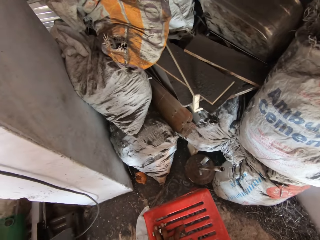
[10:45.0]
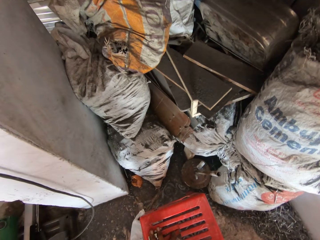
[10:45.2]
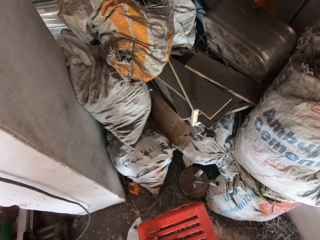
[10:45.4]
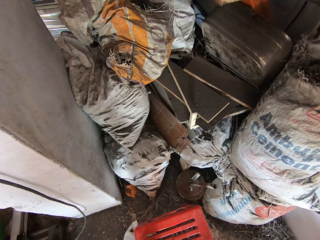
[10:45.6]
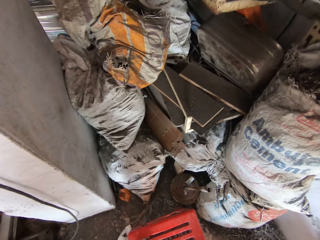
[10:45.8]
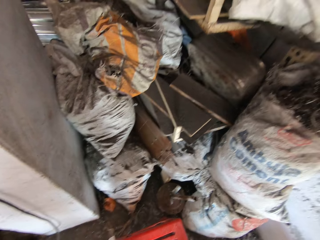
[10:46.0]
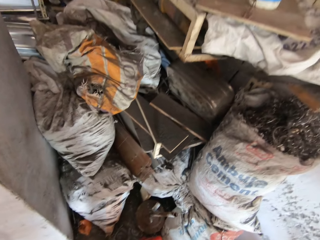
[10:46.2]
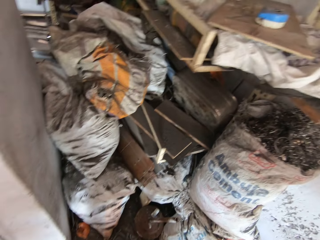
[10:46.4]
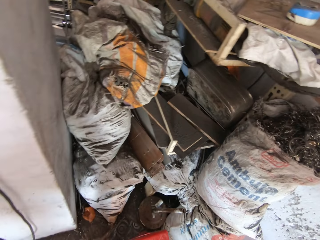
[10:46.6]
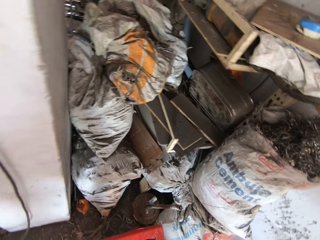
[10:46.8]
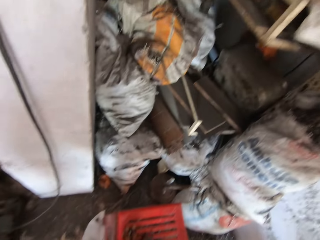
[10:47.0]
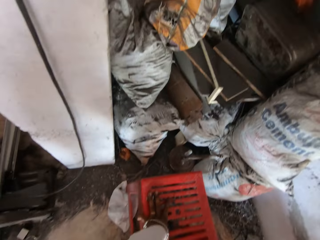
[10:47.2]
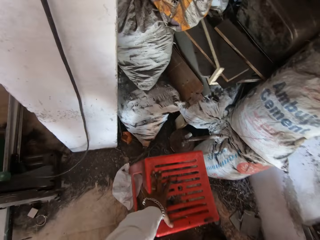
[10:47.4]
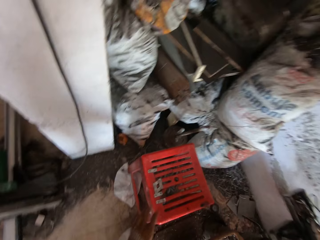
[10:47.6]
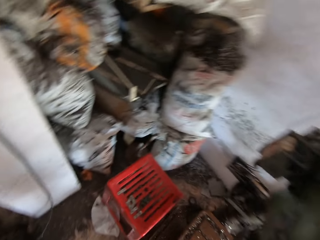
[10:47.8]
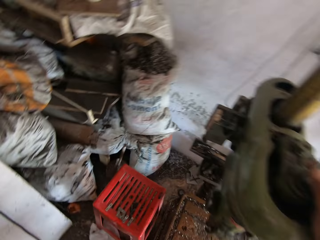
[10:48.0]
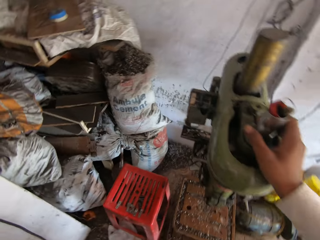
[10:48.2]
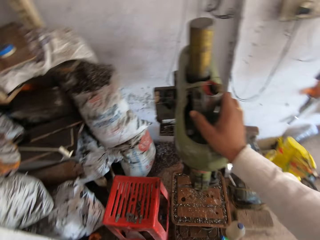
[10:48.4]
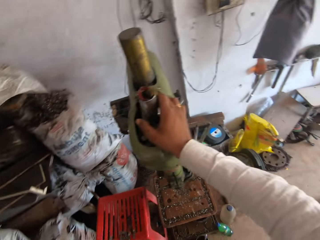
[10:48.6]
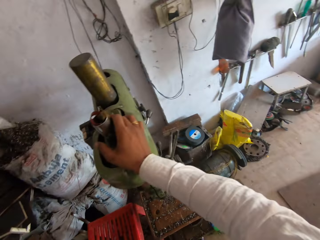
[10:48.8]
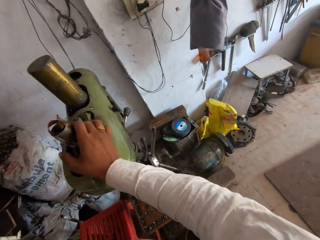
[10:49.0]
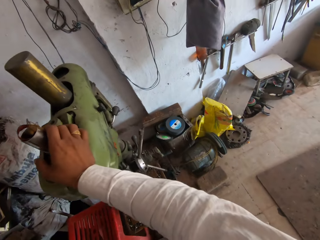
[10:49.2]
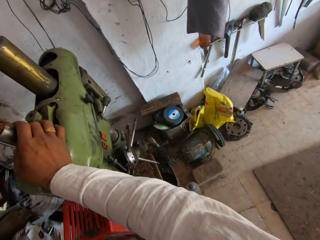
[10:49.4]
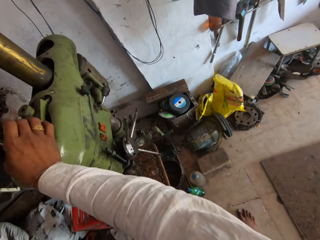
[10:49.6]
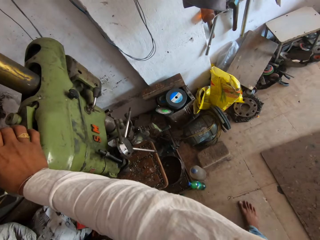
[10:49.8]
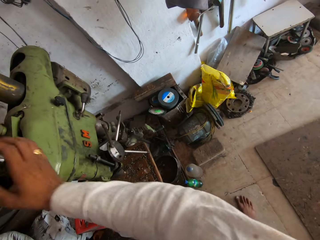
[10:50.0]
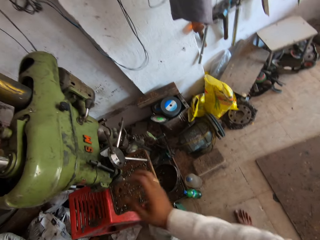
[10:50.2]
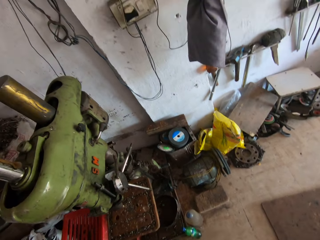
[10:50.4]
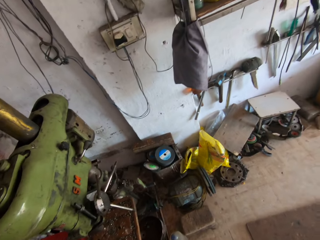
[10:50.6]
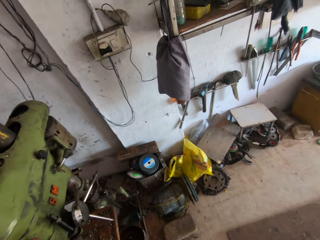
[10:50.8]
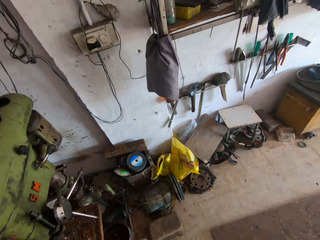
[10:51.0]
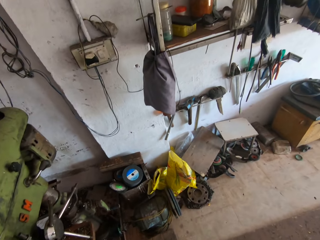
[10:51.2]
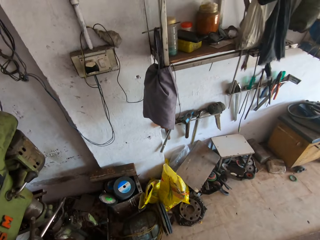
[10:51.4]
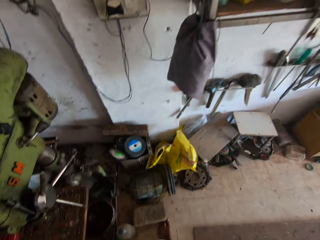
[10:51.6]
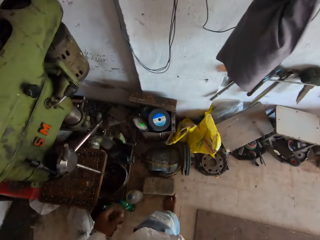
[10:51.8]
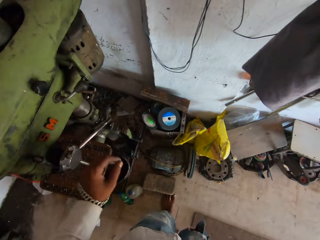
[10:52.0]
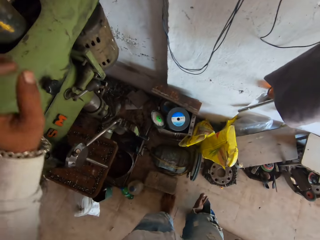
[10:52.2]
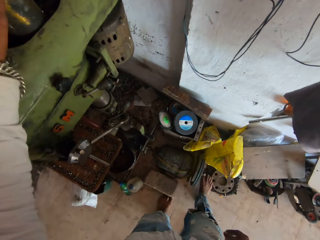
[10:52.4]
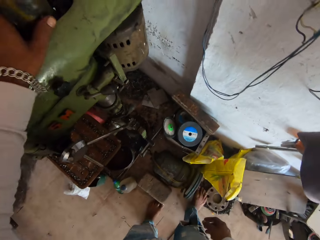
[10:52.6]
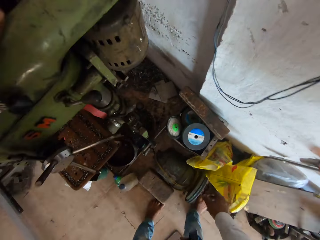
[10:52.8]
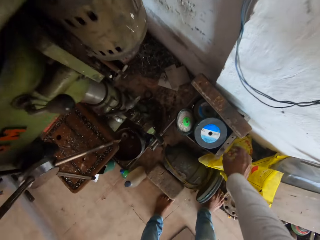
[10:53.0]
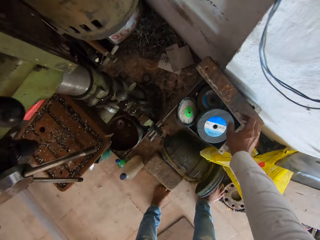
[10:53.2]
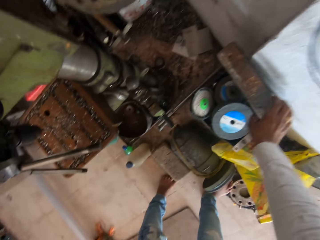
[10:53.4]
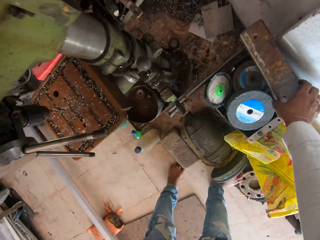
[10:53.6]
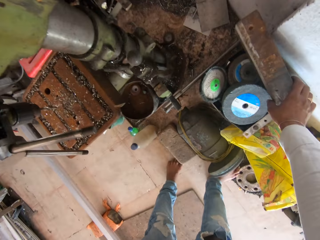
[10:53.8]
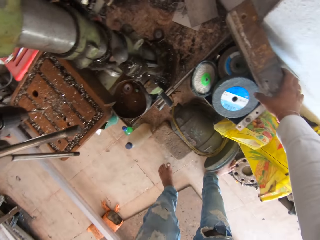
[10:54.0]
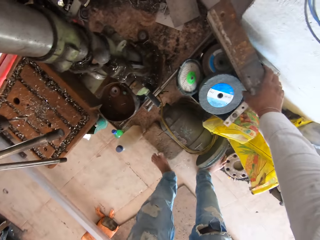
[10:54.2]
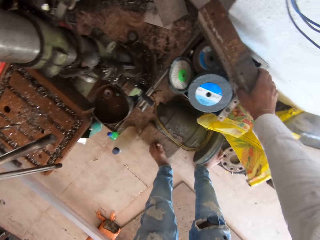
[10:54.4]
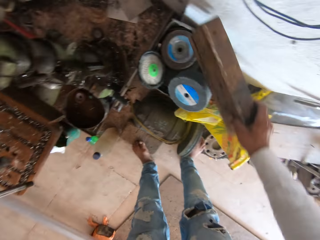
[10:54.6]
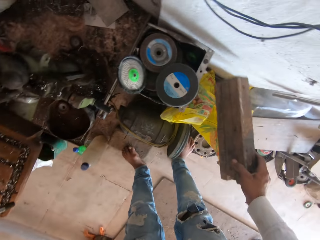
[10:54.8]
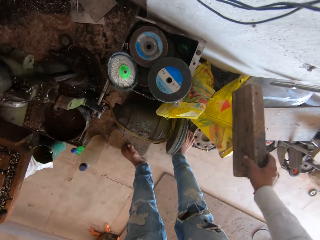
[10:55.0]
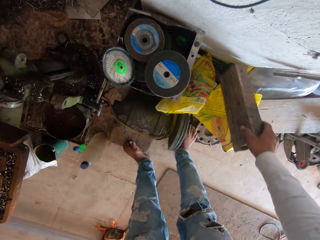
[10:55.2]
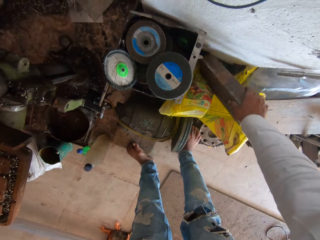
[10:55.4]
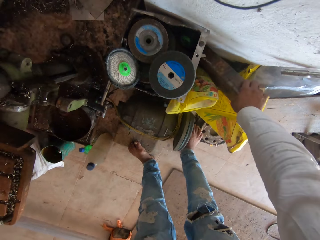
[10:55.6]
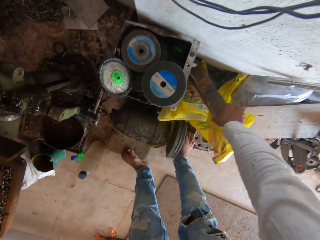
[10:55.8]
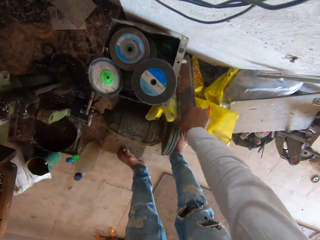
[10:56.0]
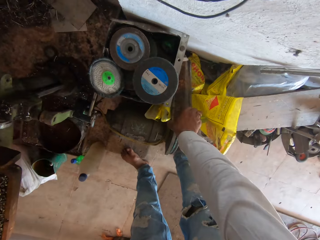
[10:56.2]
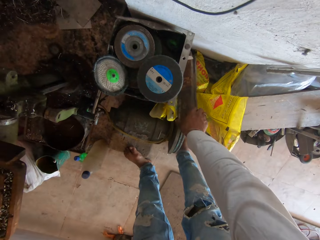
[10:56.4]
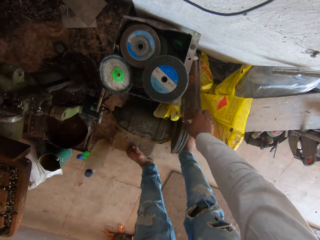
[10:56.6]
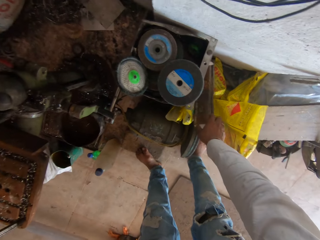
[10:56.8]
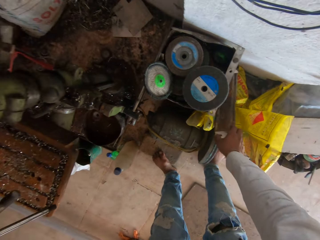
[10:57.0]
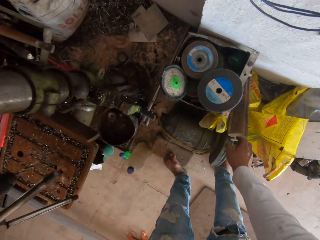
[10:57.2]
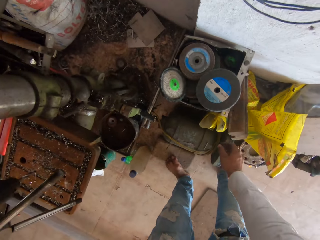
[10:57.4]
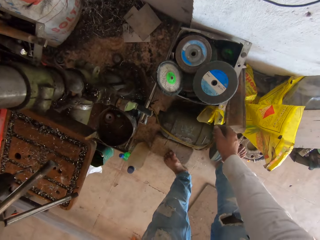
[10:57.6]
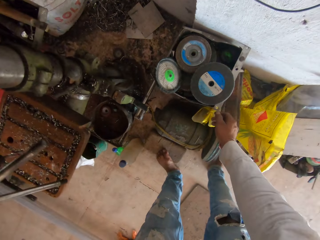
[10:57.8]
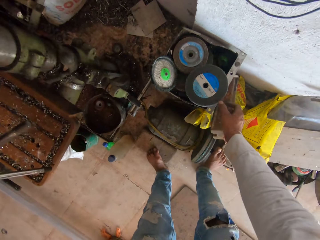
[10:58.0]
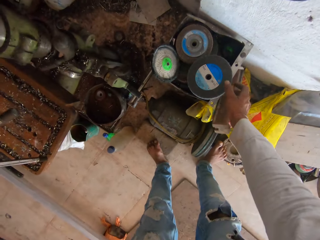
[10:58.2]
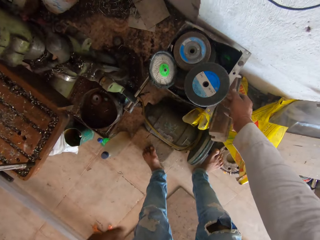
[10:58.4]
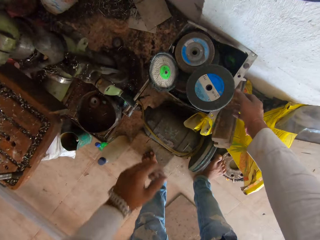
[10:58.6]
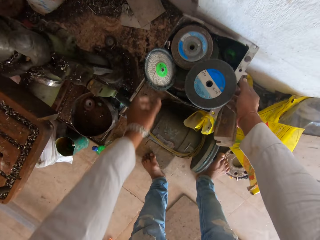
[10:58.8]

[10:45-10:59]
The camera wearer moves a log of wood on some tools with his right hand. He holds a machine. He lifts a metal. He puts the metal on the floor. He moves a bucket of tools on the floor with both hands.

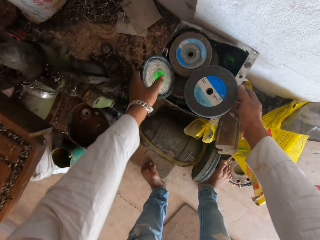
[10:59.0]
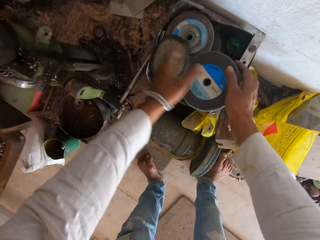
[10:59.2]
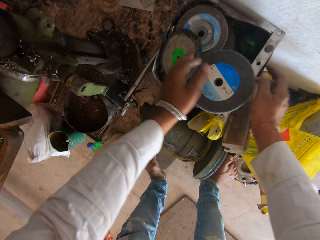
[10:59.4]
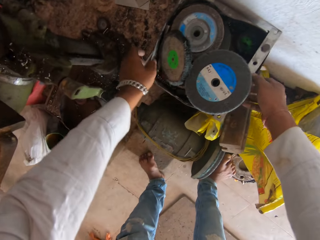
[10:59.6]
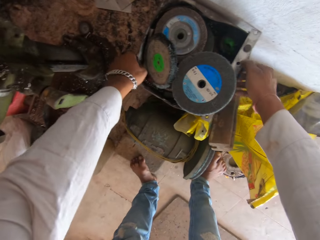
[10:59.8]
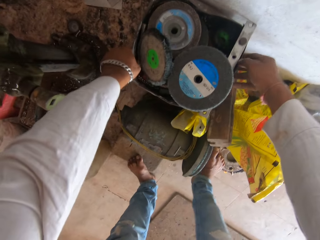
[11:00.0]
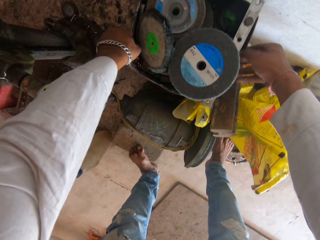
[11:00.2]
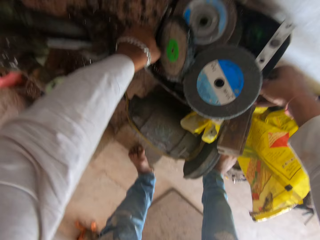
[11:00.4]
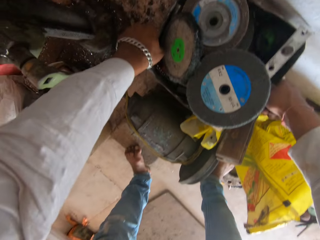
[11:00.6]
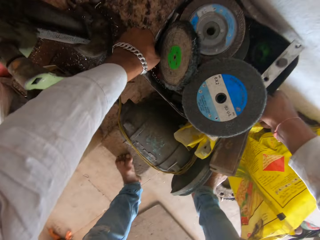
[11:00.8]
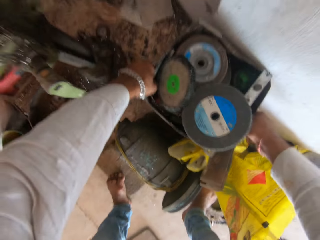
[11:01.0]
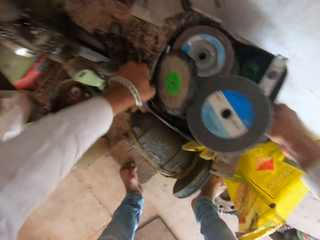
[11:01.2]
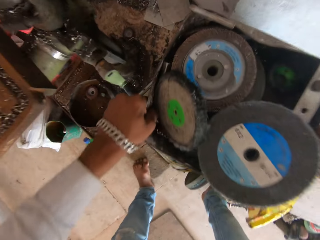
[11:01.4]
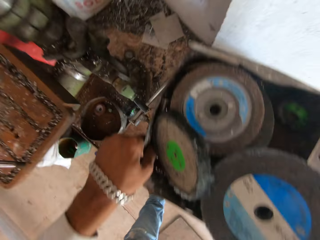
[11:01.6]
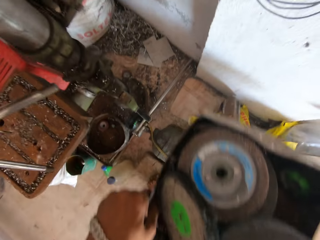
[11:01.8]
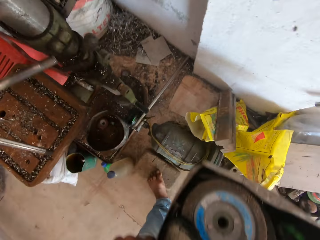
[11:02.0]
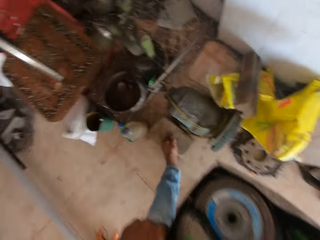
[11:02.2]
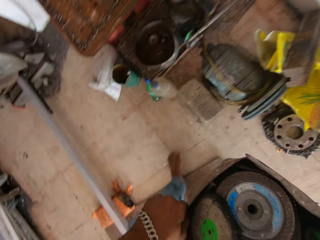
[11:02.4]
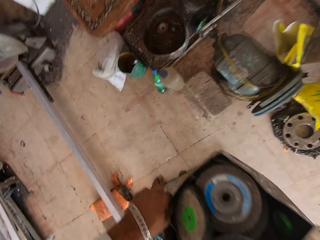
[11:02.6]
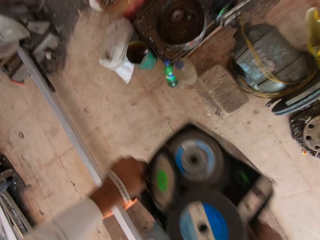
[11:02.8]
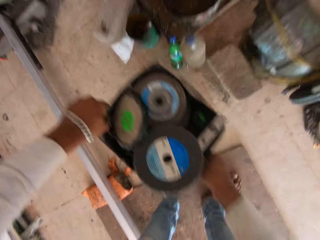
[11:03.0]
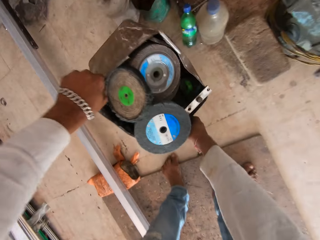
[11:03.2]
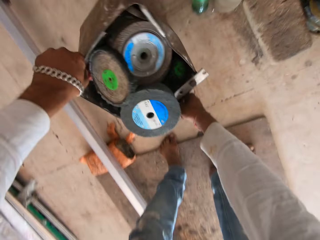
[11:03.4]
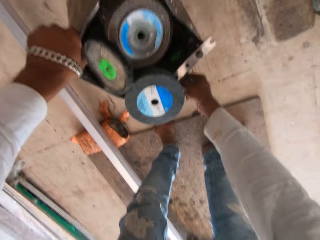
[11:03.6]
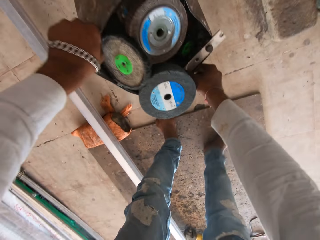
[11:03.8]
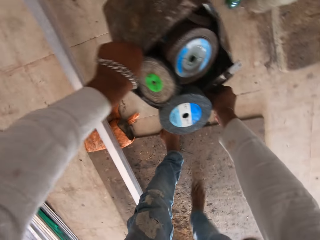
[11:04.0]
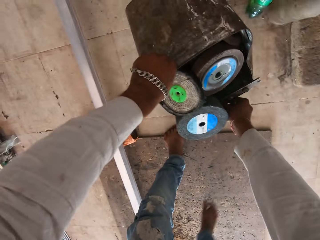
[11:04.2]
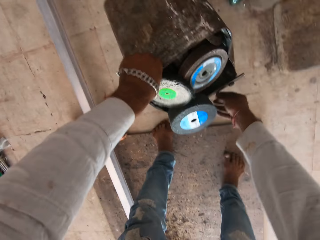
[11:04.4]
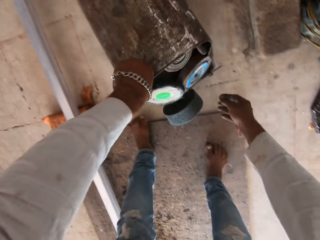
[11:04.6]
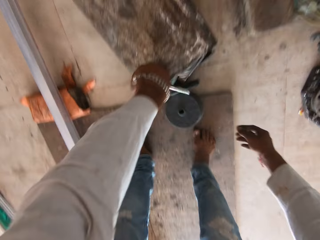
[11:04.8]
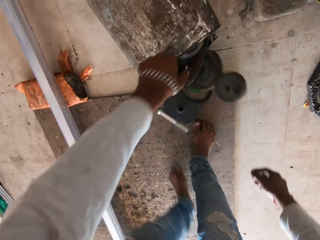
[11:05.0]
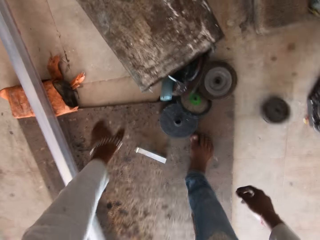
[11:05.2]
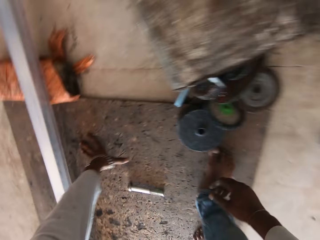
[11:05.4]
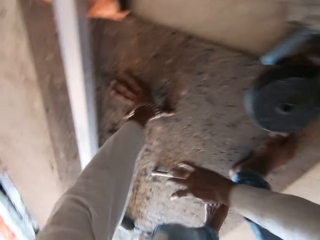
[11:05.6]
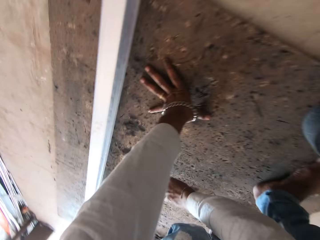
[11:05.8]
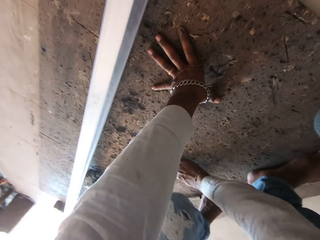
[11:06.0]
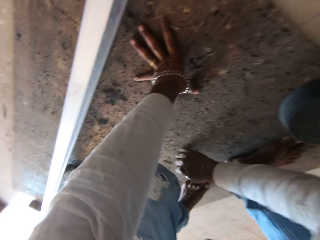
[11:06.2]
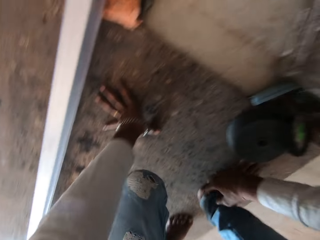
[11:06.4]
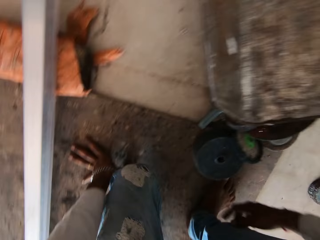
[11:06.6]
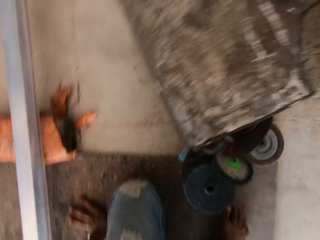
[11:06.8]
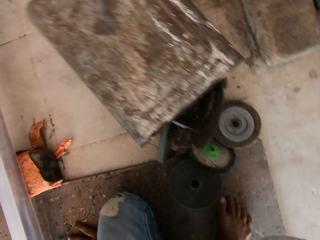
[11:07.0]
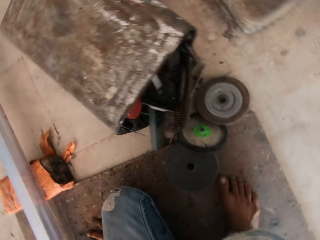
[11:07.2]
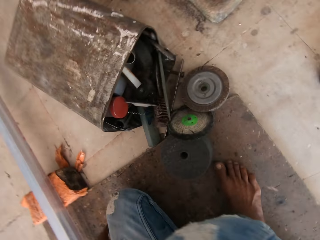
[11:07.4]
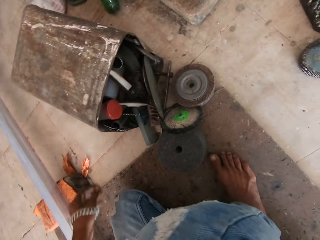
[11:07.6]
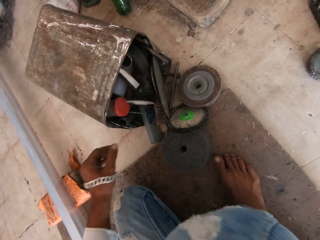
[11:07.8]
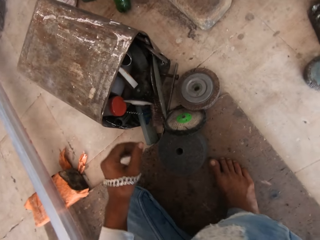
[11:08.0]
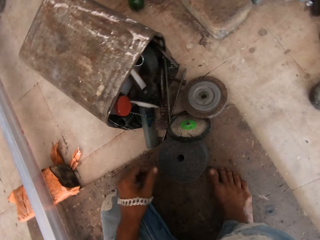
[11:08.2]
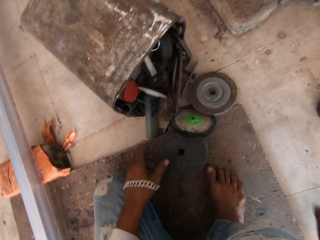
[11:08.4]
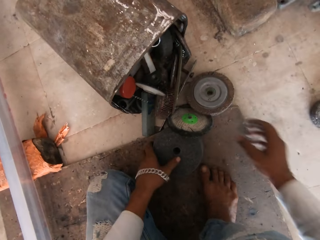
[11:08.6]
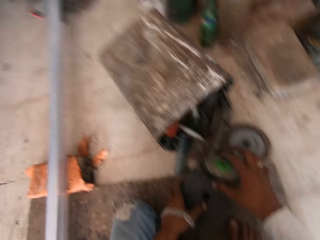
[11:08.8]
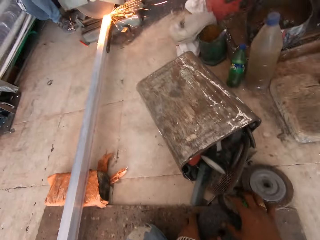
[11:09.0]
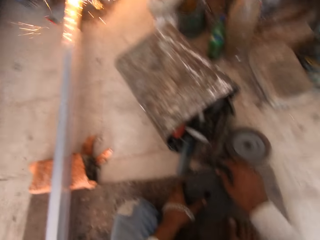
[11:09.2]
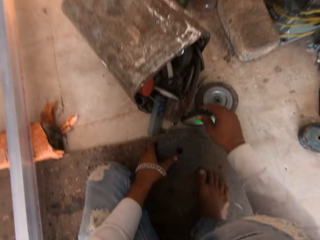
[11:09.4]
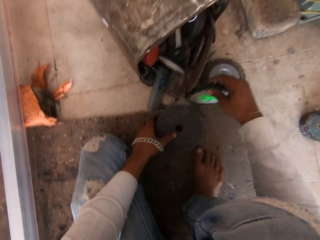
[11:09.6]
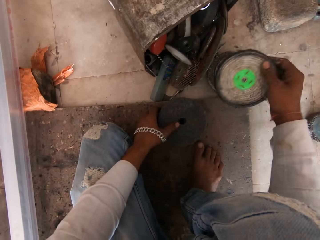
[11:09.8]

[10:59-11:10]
The camera wearer lifts the metal box. They put the metal box on the floor. They pour down tools from the box. They move some tools on the floor with both hands.
